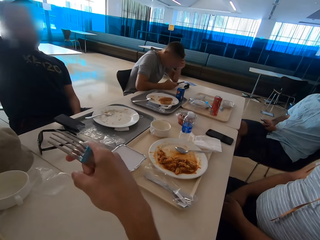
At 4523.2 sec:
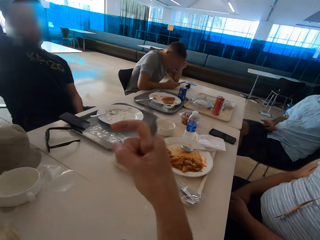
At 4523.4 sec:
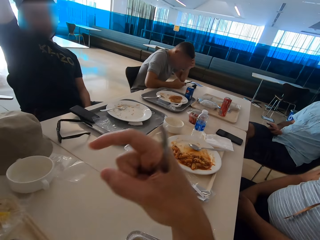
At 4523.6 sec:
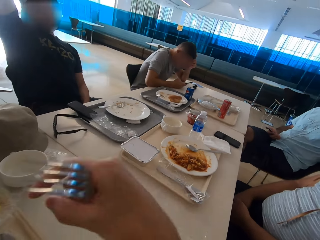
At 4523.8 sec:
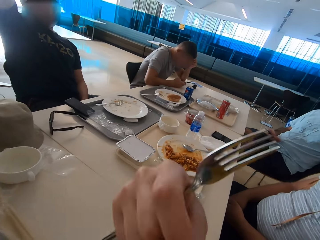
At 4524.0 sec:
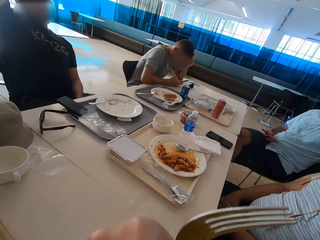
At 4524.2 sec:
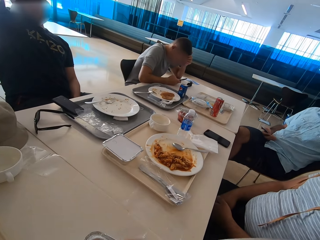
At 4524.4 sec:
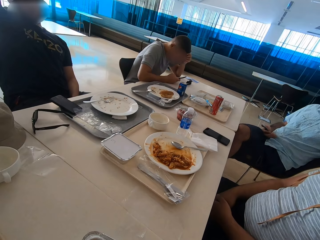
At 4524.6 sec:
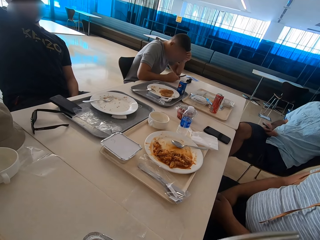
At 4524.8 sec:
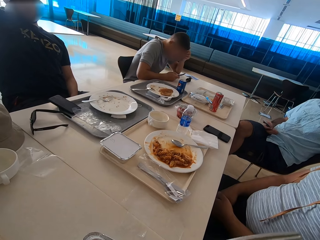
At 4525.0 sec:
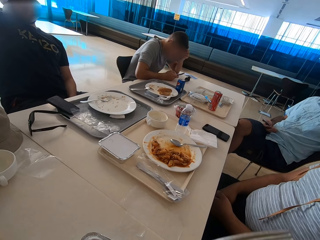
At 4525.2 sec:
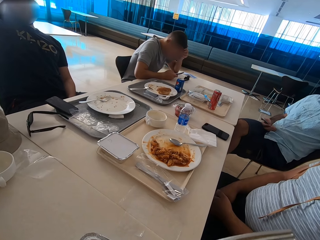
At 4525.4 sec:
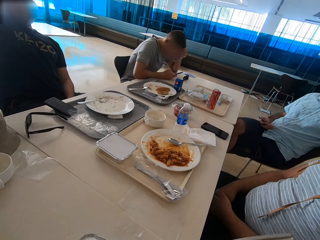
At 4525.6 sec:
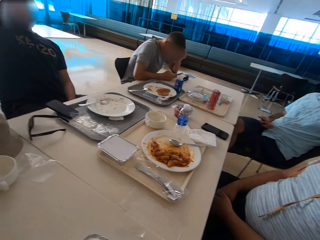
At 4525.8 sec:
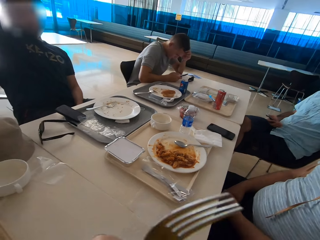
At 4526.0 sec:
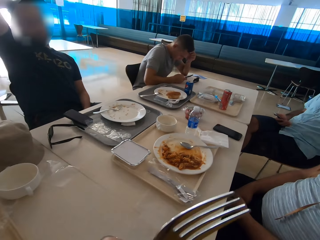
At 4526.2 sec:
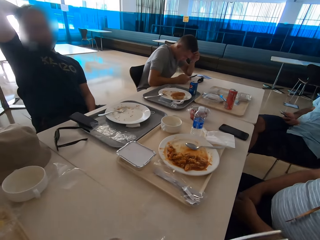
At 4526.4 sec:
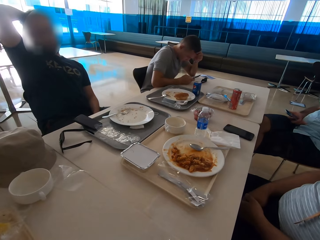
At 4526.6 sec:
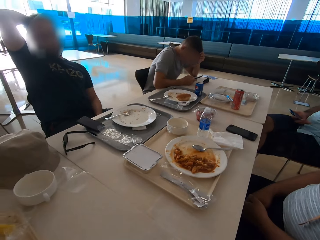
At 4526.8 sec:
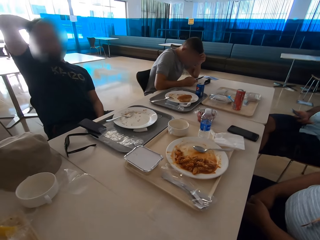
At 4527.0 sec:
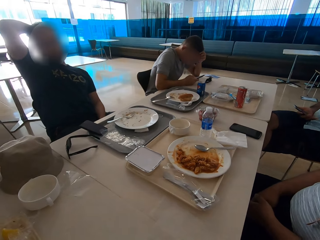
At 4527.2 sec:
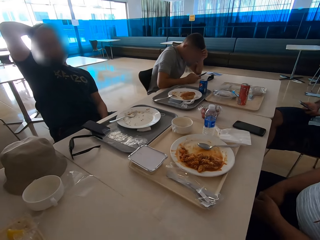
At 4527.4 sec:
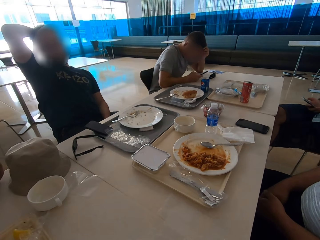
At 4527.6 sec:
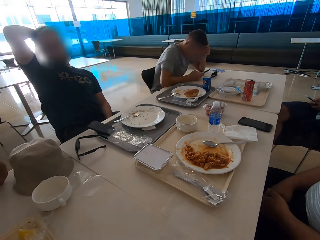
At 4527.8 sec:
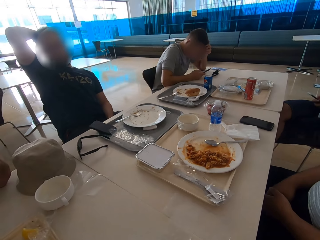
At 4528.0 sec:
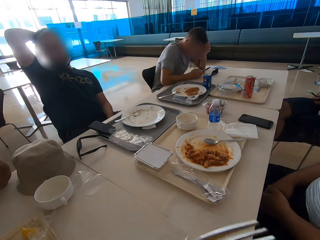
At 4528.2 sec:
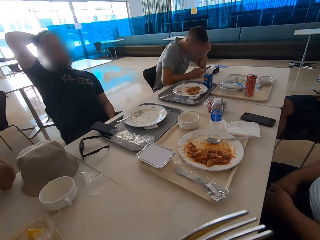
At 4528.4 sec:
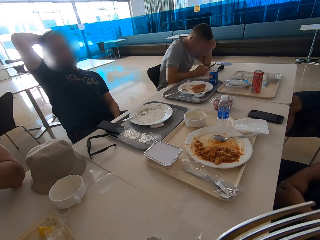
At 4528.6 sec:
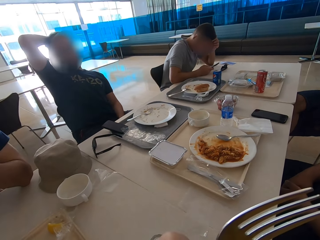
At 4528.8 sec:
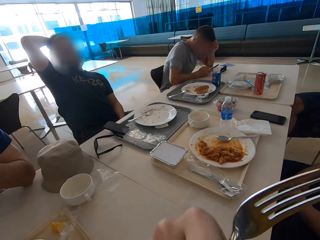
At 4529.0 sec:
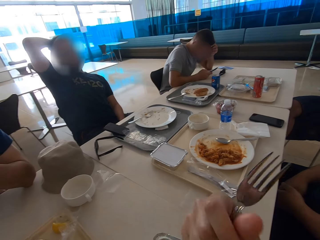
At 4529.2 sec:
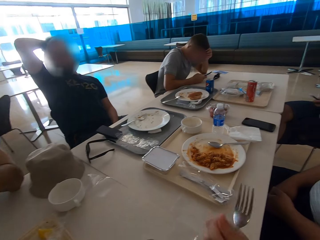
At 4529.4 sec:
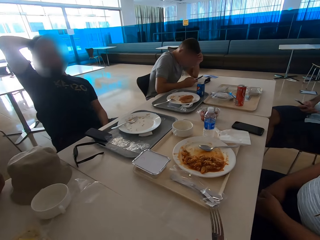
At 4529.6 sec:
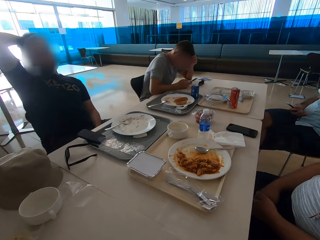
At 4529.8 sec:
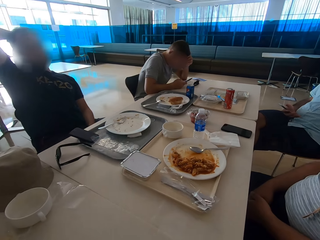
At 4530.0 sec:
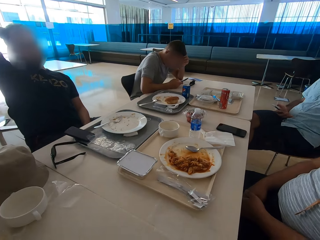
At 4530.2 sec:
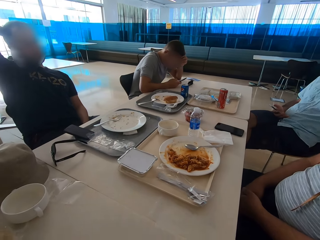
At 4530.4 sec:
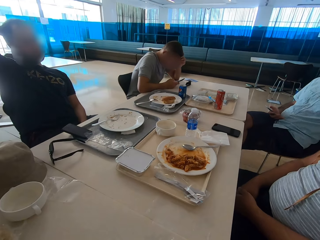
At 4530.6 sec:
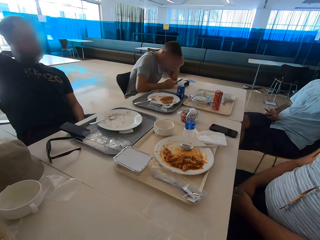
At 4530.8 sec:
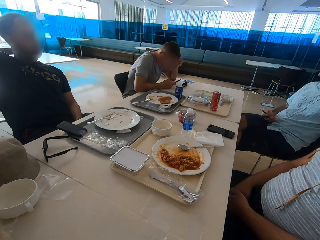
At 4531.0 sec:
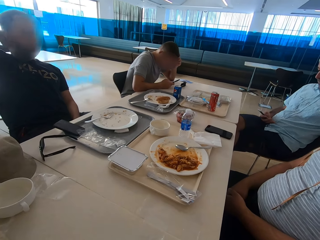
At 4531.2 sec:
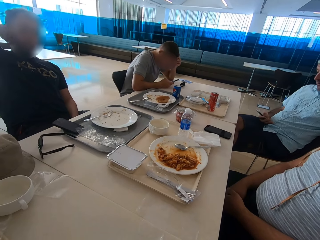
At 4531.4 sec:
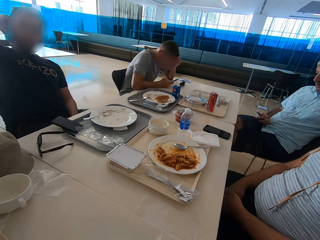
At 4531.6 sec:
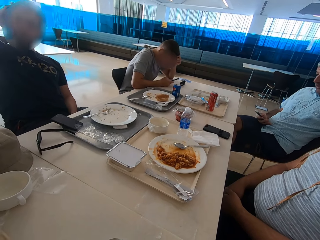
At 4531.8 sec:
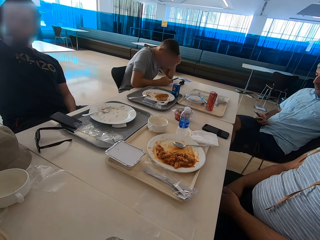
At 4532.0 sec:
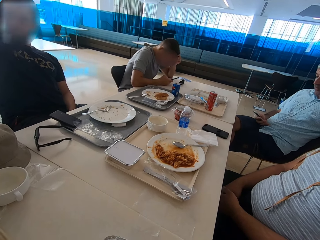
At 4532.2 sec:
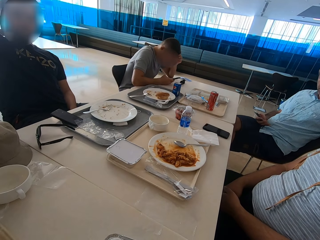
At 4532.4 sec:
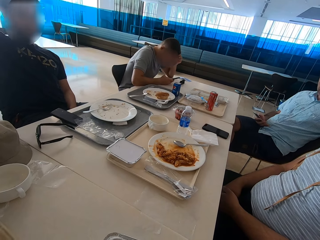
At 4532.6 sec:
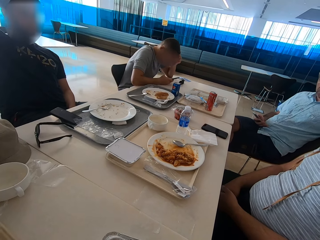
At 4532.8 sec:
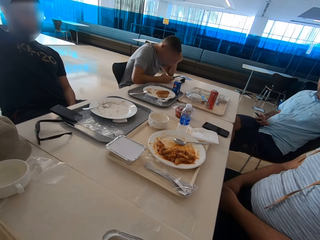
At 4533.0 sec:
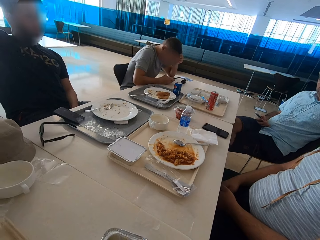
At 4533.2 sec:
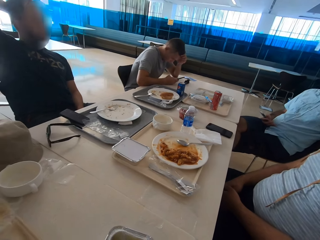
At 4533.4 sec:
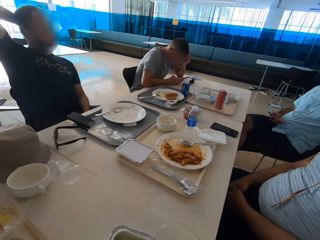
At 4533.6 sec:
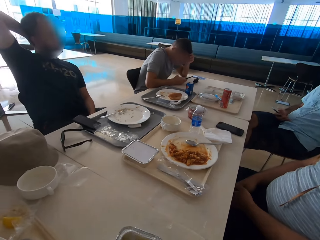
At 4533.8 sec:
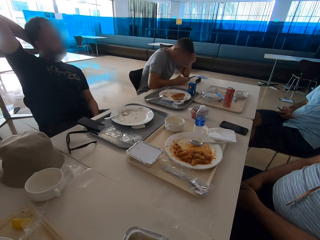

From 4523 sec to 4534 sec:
The camera wearer looks around. A man moves his legs. Another man sits close to a third man. The camera wearer moves a hand. They look around. The first man operates a mobile phone. The third man scratches his head.

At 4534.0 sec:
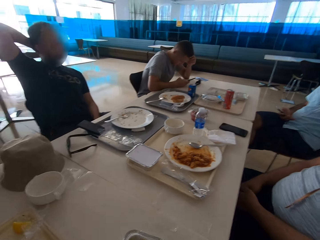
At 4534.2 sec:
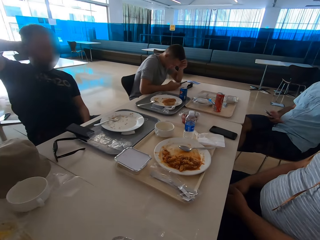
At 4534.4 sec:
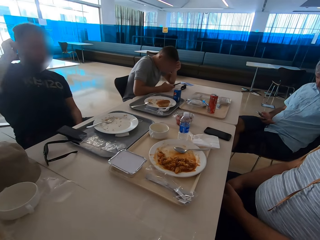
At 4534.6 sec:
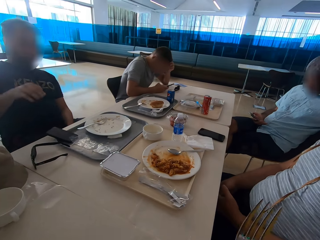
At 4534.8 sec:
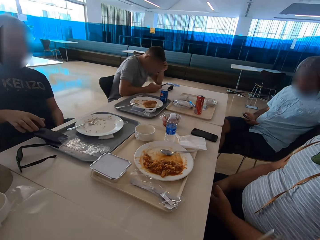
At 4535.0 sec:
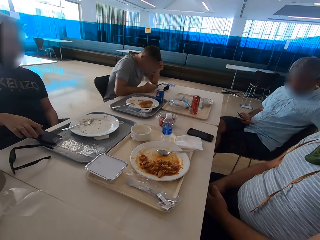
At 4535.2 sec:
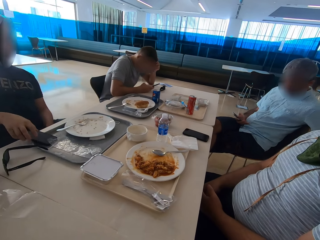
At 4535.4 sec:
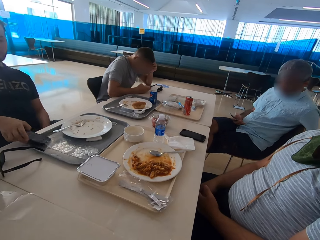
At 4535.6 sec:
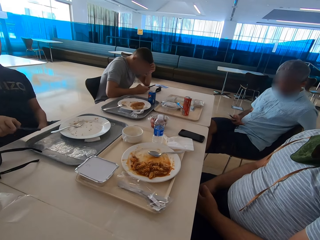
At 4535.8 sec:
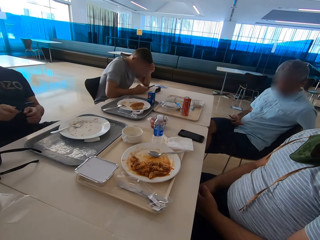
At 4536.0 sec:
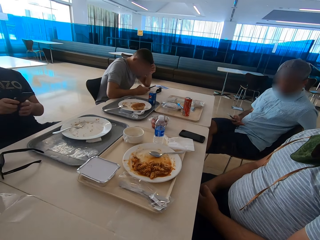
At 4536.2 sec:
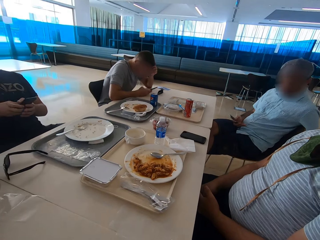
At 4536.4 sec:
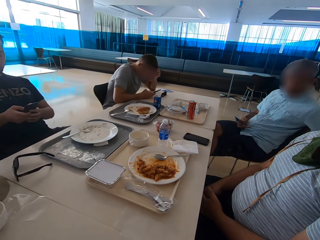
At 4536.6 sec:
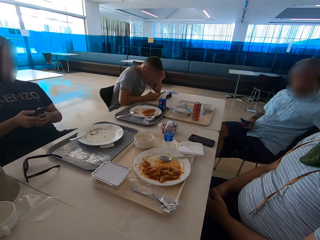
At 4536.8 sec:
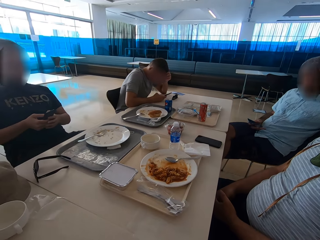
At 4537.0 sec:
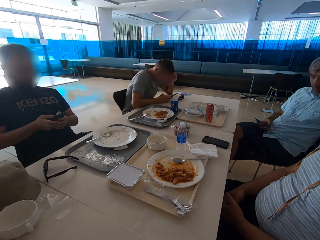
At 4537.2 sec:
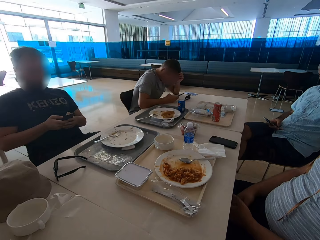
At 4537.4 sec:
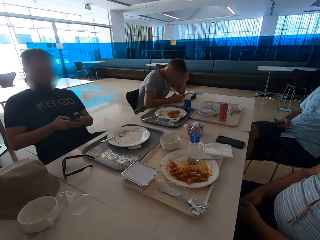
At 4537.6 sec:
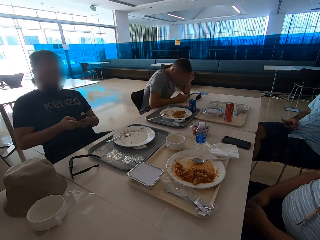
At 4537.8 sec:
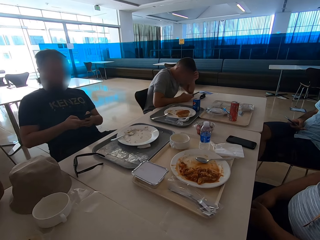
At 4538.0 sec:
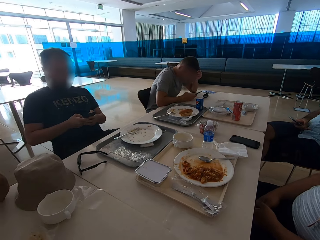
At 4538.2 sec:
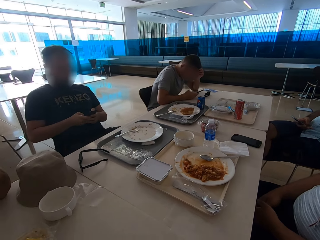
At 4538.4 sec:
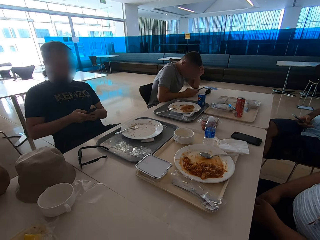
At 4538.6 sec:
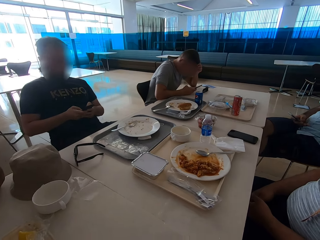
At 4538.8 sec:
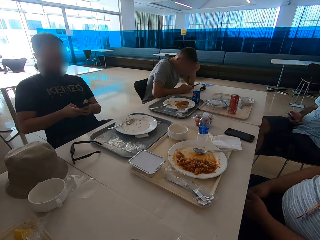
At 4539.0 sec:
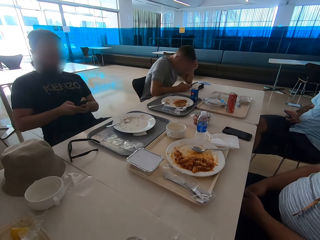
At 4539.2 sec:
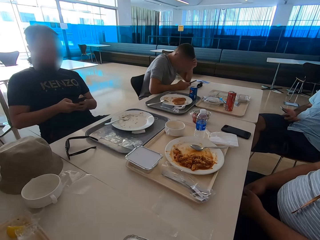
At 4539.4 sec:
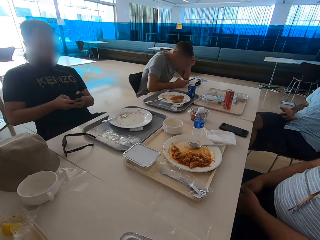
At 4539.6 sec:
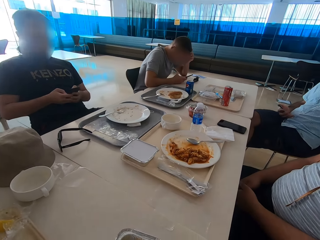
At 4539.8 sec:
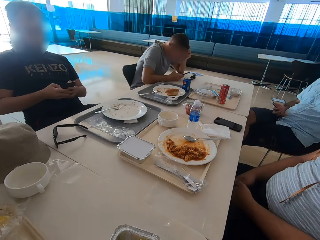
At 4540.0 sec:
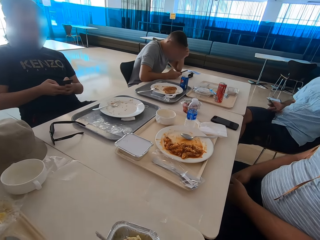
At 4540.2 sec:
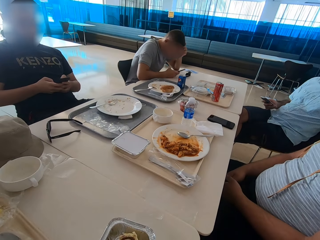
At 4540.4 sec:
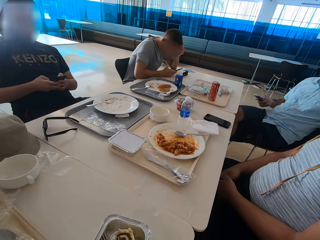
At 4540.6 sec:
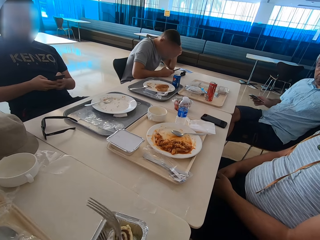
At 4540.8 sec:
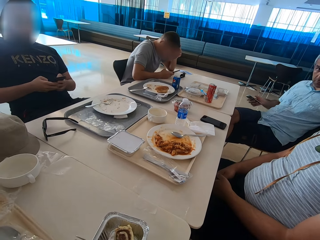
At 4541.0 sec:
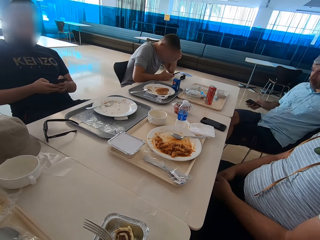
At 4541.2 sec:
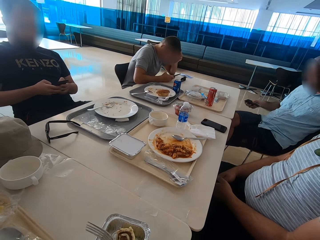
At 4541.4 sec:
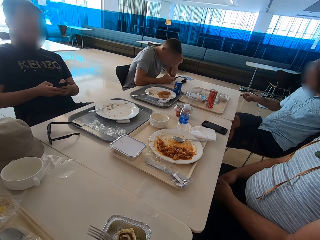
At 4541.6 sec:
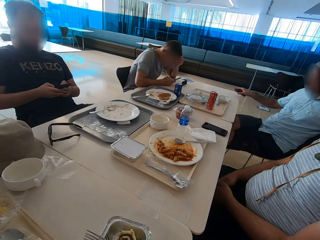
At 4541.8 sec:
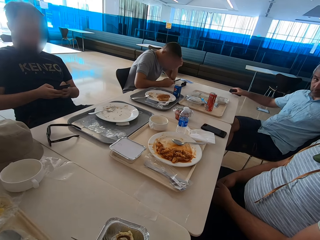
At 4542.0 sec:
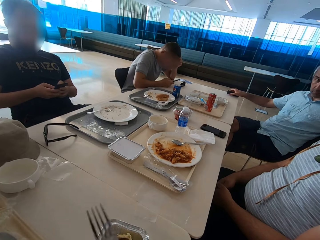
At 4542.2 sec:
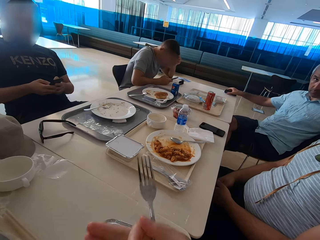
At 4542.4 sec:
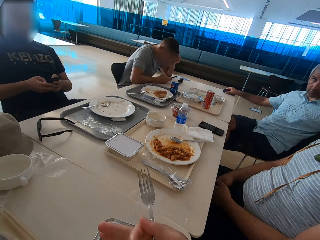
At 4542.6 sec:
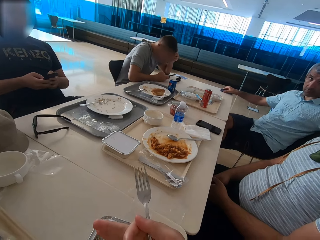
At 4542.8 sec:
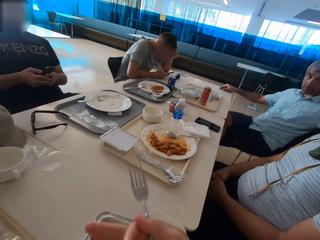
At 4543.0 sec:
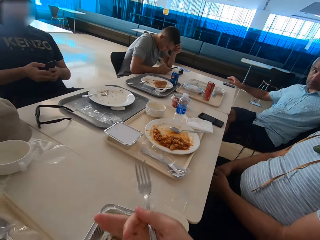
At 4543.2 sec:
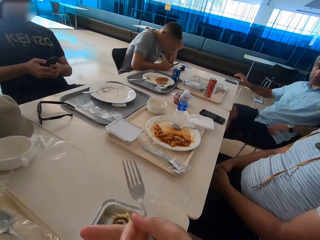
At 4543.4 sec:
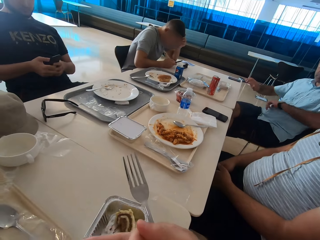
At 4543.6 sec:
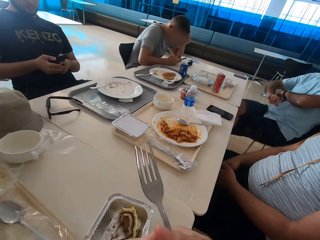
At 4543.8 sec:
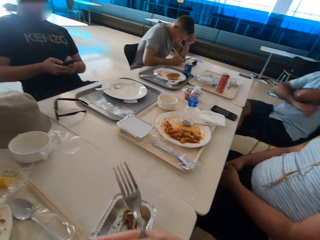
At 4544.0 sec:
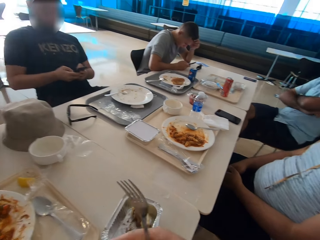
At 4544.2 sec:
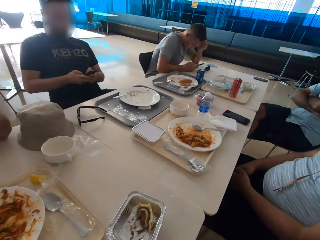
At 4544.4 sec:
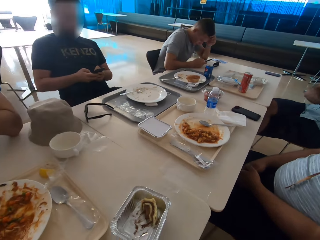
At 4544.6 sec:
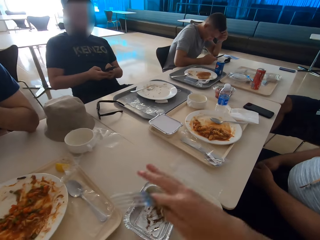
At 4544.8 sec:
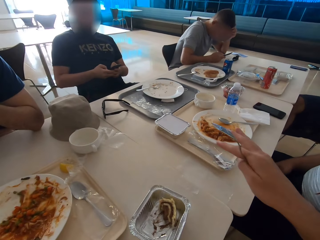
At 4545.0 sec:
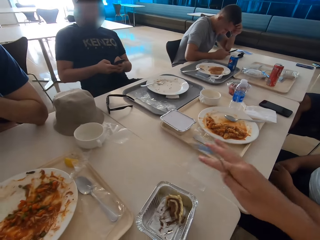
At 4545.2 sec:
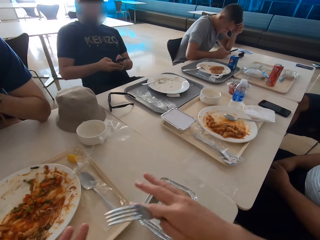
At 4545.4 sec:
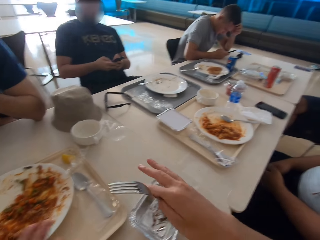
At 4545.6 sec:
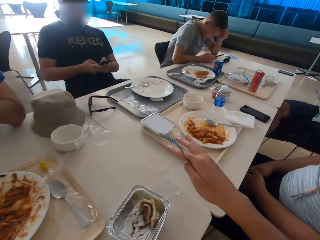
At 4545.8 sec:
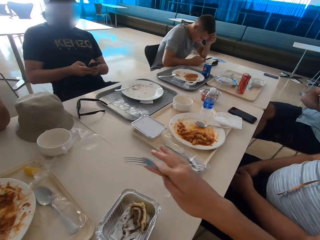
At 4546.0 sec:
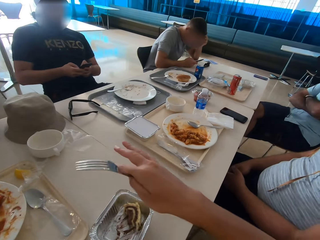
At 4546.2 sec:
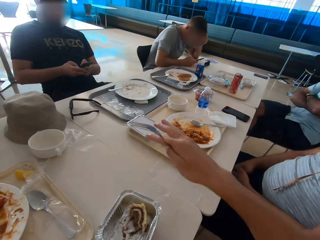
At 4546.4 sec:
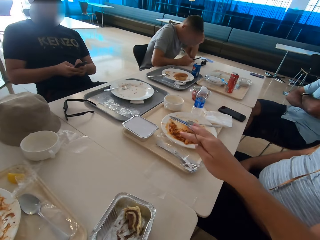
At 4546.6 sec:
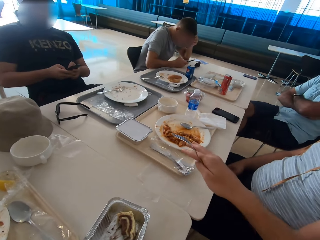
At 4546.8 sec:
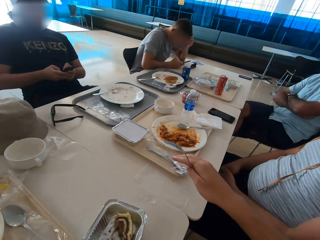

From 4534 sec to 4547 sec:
A man taps on the phone. The man takes the phone from the tray and swipes on his phone's screen. Another man sits close to the first man. The camera wearer gestures with the right hand. A third man puts a phone on the table and folds his hands. The second man sits close to the first man. The camera wearer gestures with the right hand.
